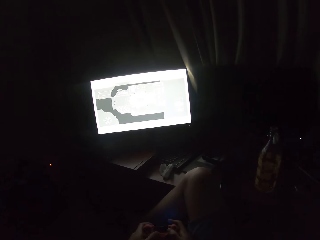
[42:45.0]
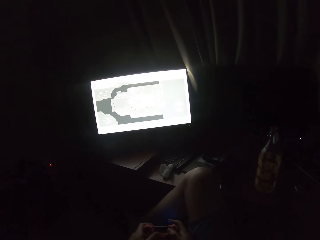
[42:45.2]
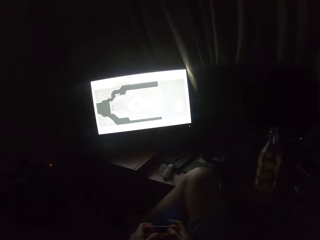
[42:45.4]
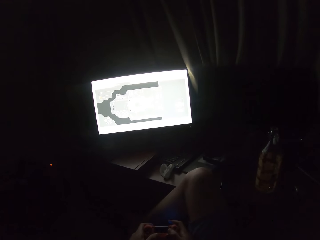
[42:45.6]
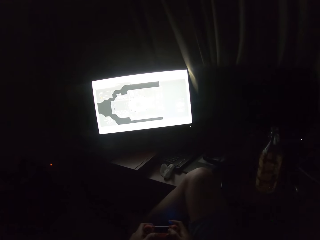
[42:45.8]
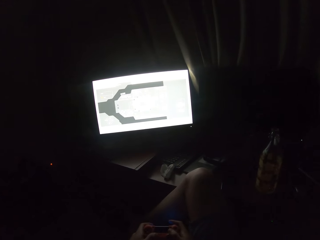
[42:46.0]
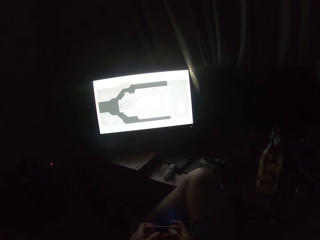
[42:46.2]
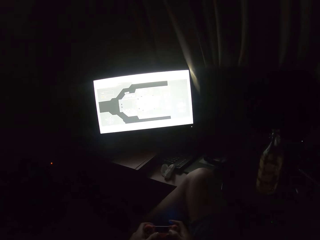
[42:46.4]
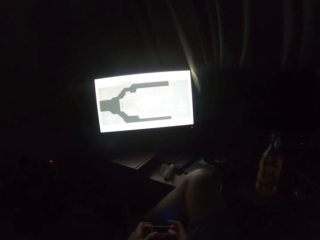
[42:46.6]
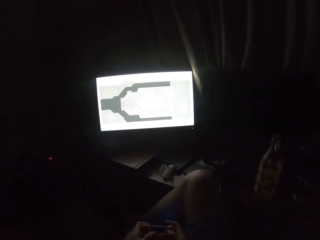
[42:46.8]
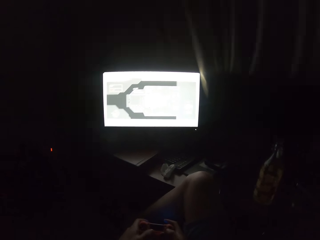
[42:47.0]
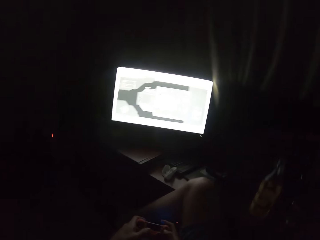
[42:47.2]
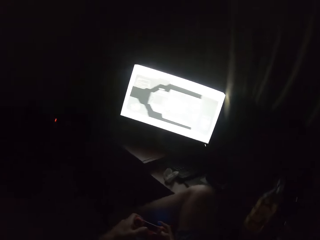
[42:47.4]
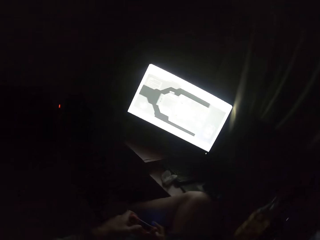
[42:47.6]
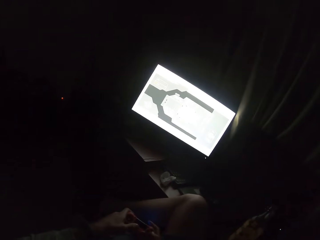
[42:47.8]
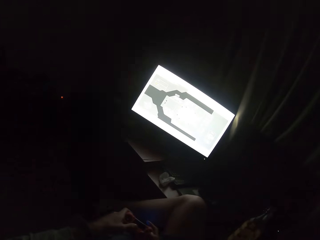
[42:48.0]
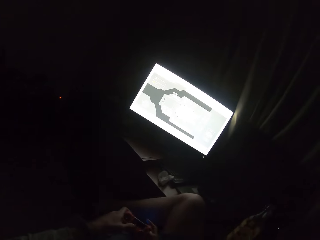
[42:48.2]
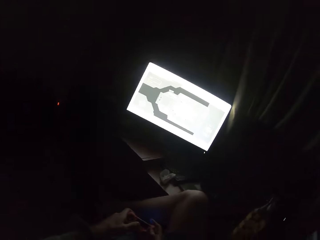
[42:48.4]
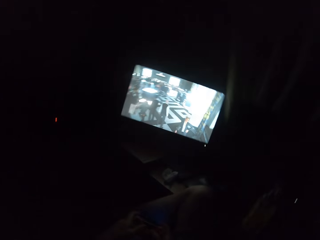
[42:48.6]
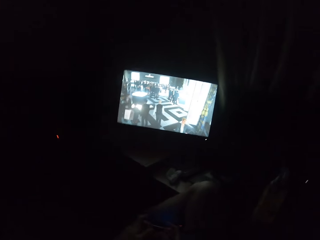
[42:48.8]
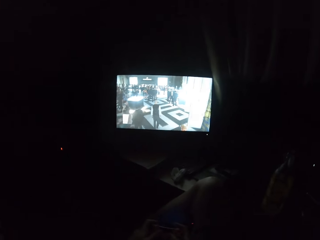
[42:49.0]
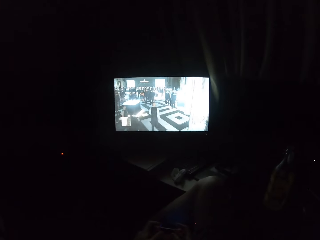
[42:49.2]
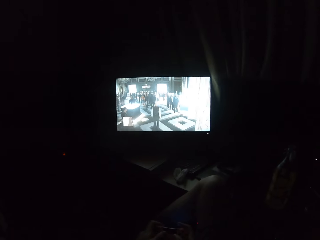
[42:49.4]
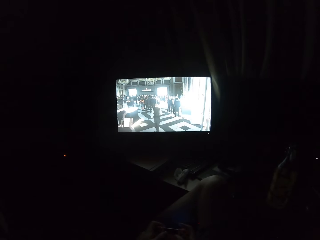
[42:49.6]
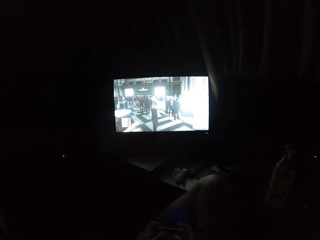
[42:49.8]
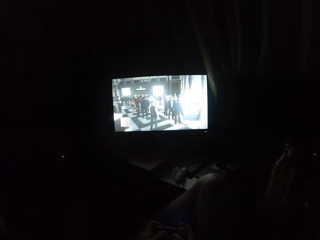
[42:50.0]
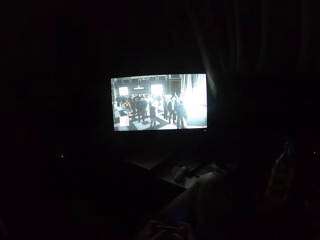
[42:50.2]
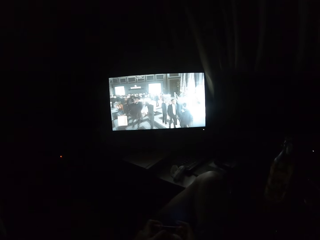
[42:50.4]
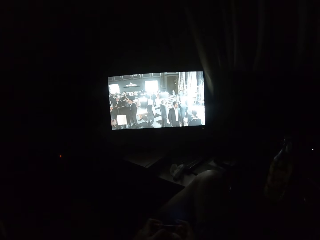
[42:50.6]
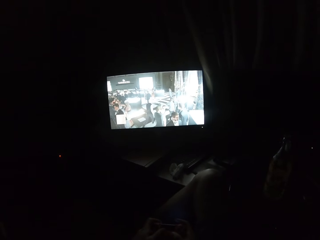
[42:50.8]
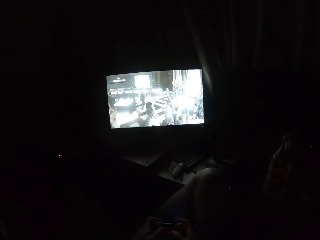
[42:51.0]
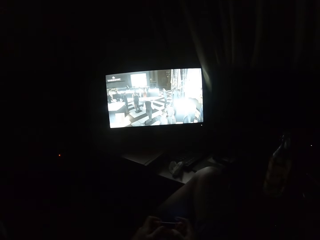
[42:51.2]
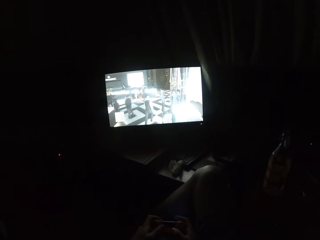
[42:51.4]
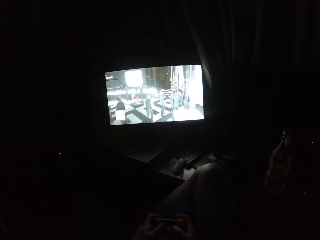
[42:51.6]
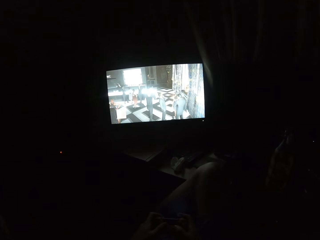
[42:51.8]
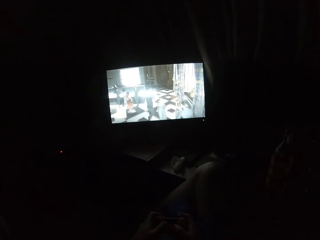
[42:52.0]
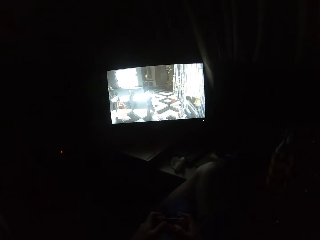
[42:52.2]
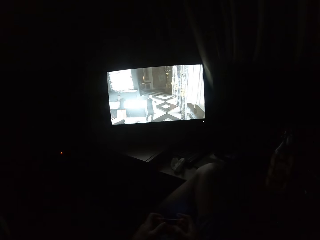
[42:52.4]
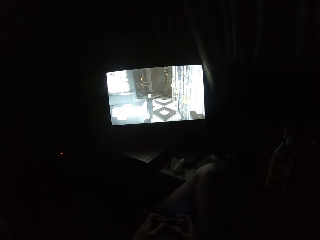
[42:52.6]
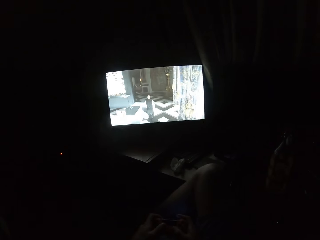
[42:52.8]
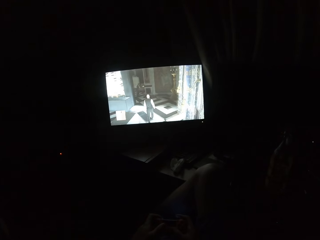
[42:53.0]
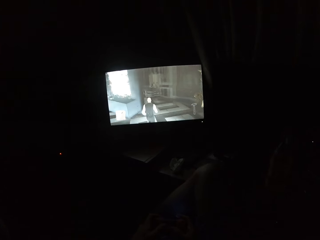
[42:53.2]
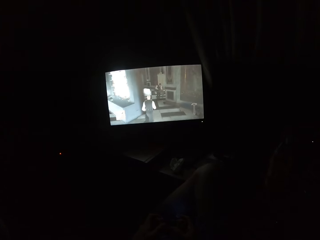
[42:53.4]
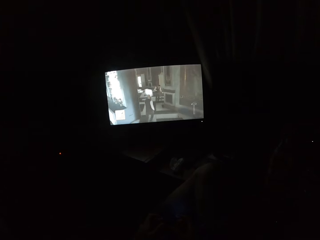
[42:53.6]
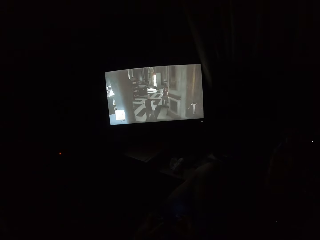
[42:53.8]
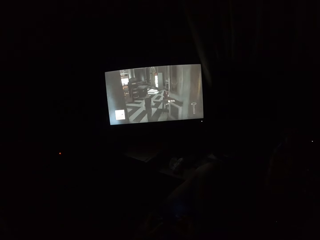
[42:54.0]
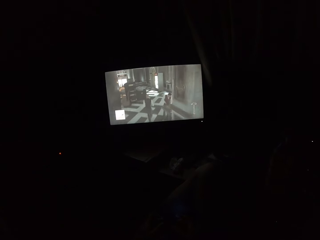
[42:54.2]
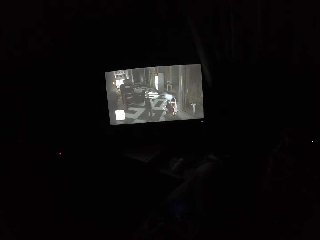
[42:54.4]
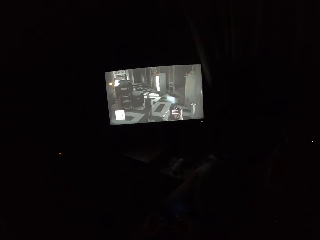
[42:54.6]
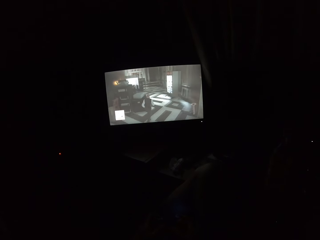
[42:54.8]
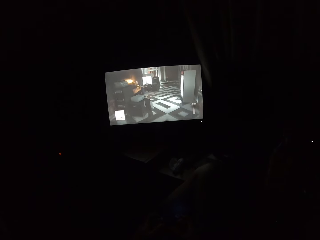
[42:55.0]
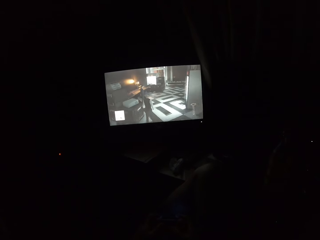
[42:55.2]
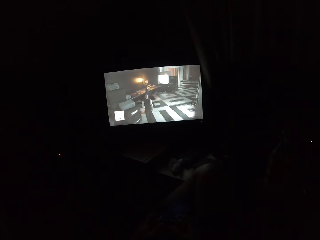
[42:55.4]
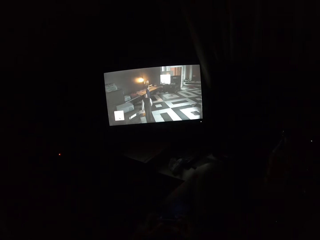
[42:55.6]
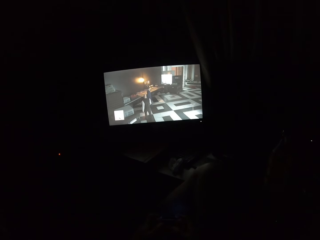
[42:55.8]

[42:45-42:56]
The camera wearer turns to the side. They play a video game on the screen.

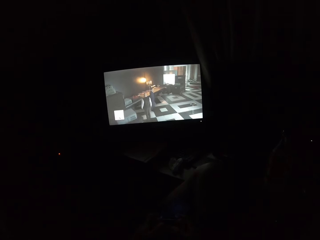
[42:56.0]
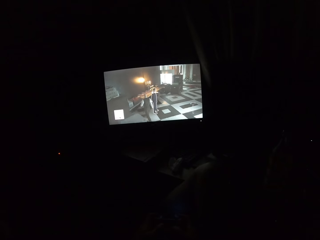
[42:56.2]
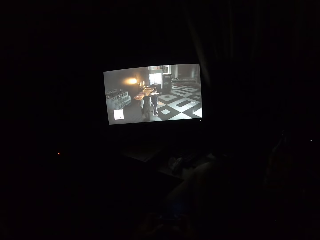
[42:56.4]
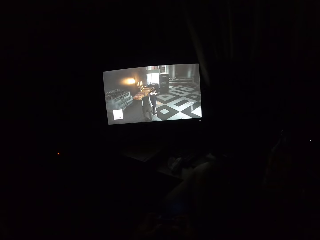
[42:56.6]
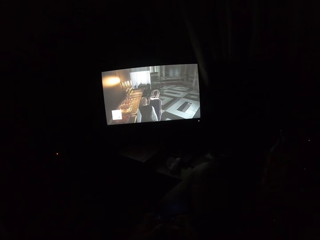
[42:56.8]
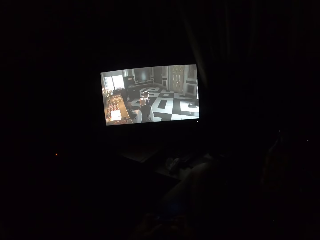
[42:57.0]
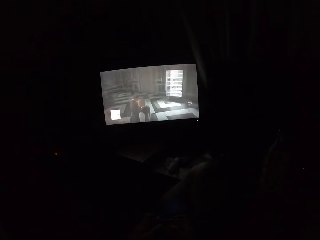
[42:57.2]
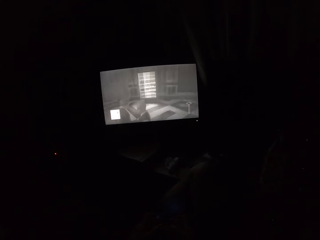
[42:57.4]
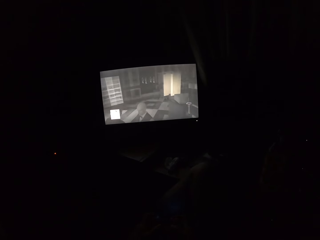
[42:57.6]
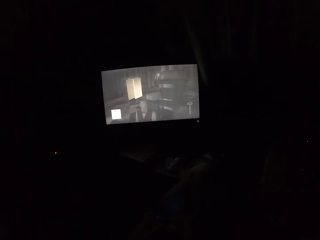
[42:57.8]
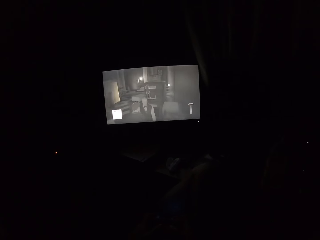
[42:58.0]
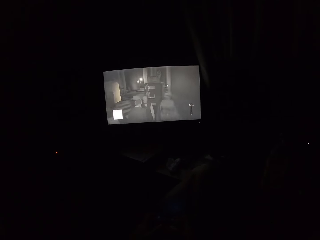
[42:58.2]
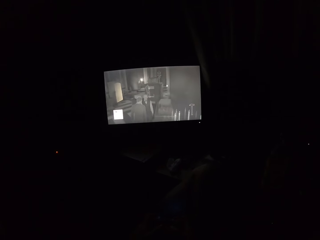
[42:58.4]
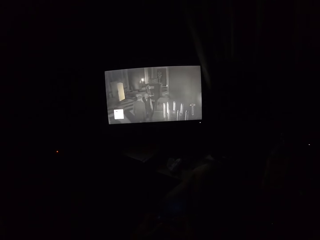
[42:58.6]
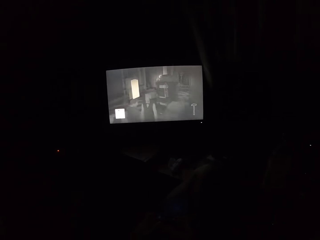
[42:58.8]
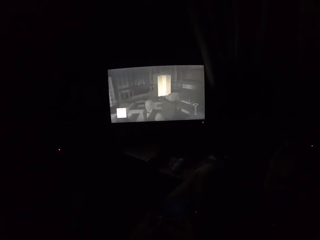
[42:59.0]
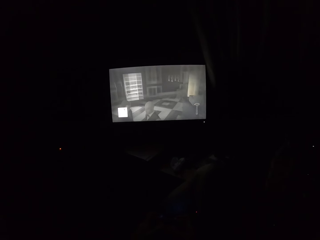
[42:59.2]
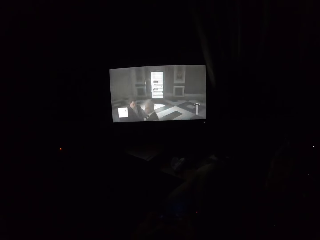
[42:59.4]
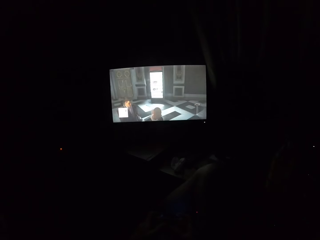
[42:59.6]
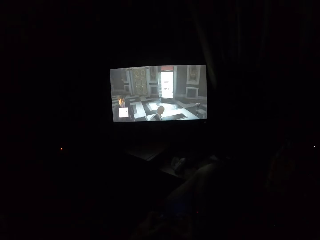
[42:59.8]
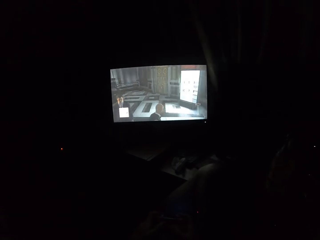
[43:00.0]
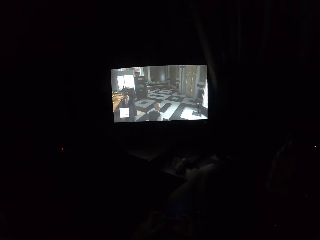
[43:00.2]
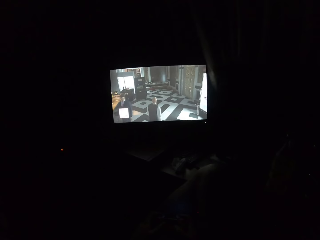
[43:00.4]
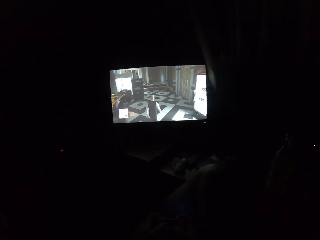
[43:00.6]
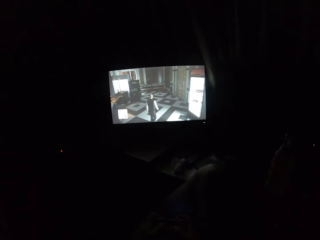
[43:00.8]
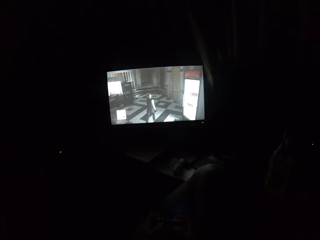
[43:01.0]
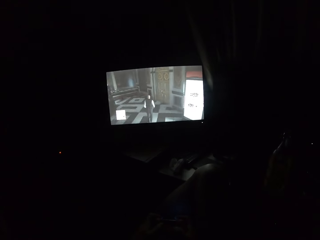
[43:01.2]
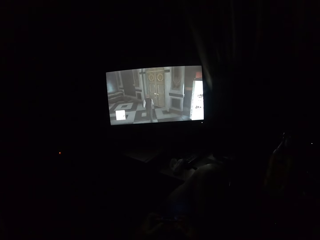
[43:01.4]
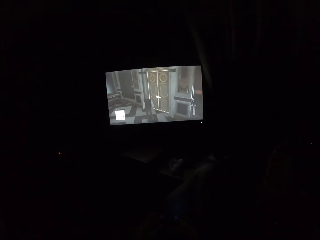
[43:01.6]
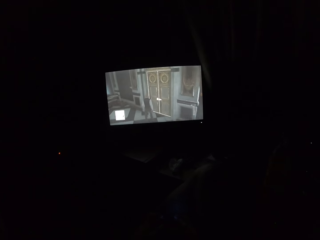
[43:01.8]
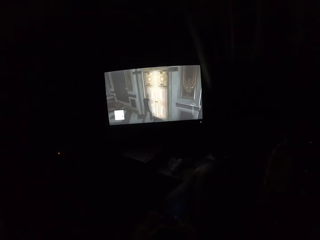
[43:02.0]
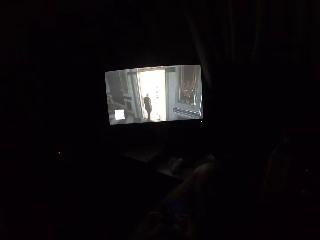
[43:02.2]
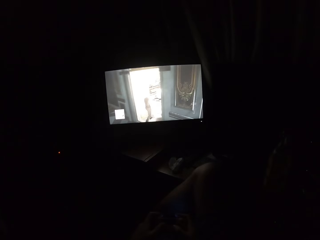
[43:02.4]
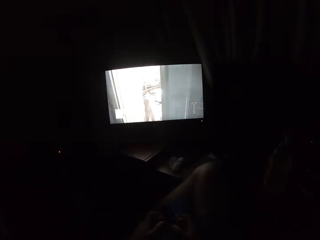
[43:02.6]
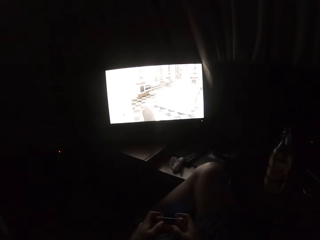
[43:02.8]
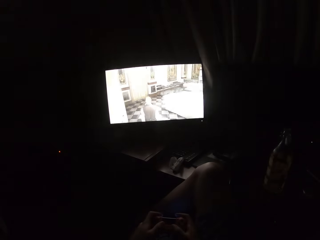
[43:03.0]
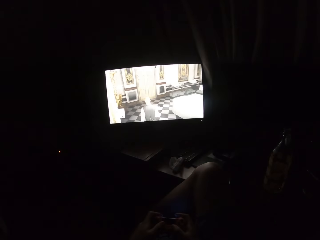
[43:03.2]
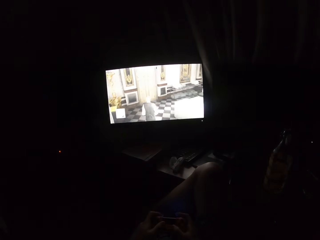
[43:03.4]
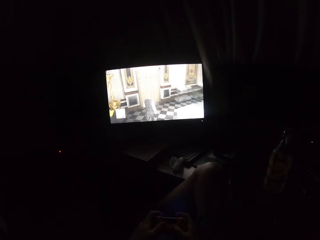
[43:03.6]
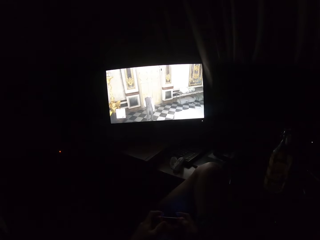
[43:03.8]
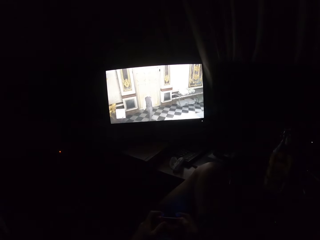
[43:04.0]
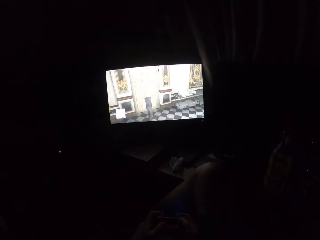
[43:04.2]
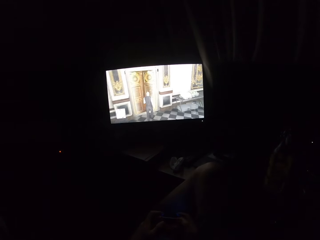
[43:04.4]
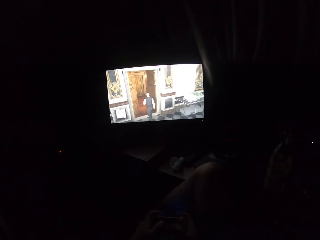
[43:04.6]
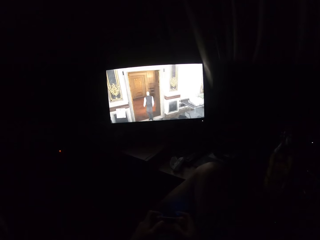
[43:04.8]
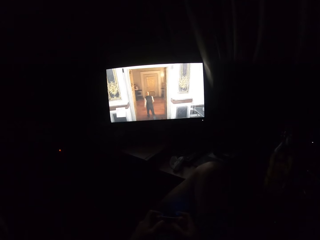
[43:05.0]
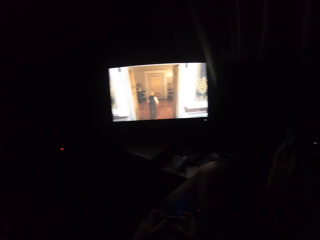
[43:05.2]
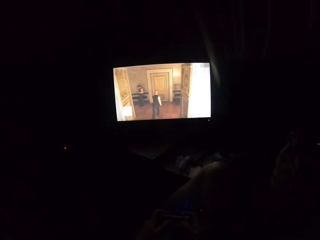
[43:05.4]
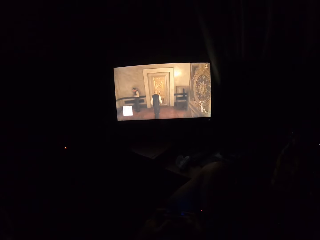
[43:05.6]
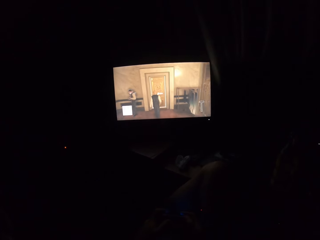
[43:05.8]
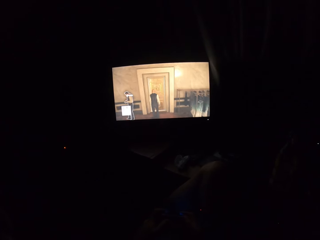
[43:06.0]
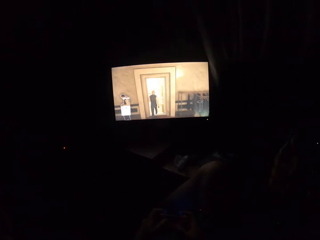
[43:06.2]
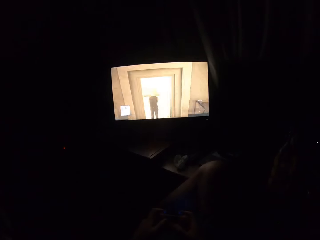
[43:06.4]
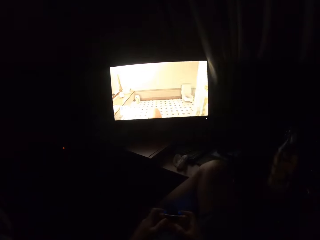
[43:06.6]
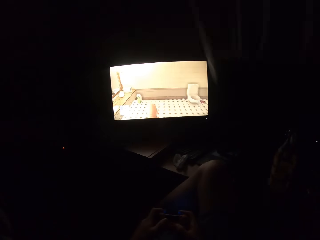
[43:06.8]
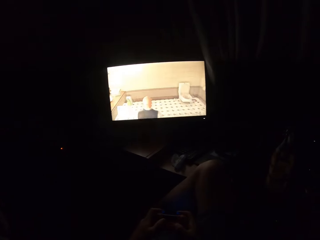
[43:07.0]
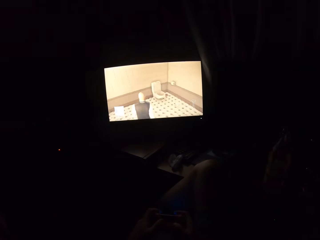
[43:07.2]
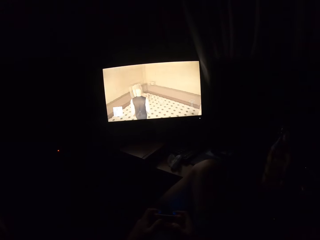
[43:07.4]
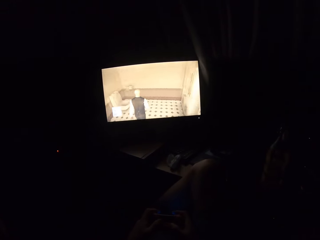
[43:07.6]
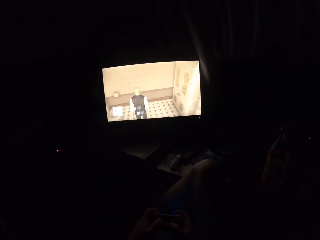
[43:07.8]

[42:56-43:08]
The camera wearer turns to the side. They play a video game on the screen.
